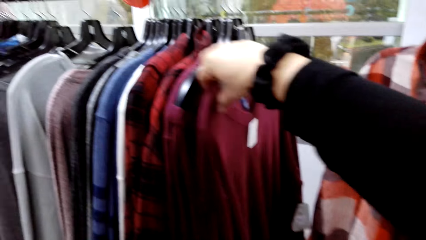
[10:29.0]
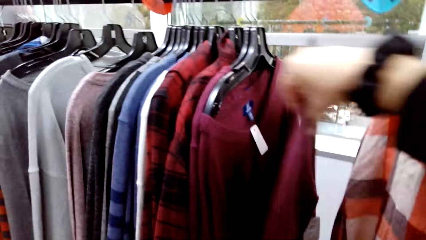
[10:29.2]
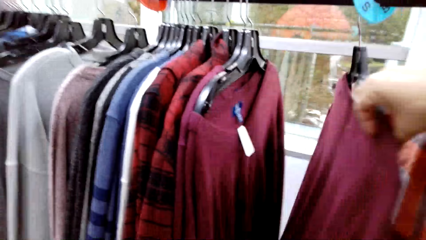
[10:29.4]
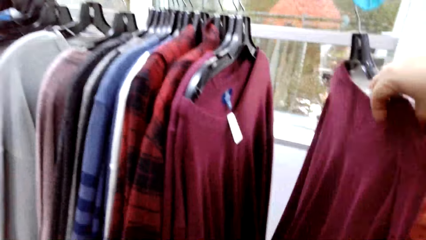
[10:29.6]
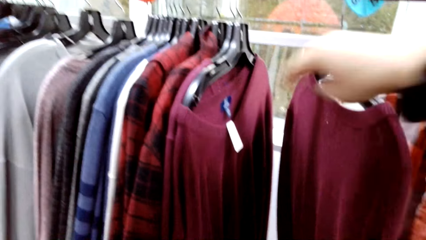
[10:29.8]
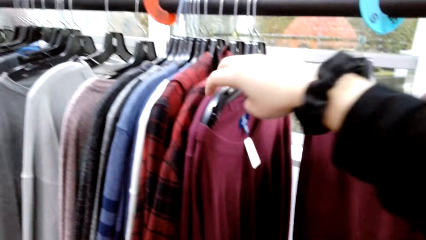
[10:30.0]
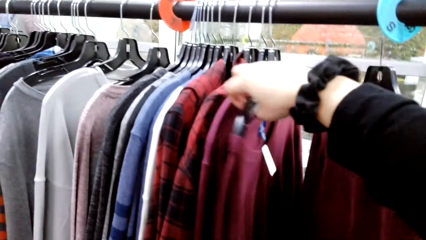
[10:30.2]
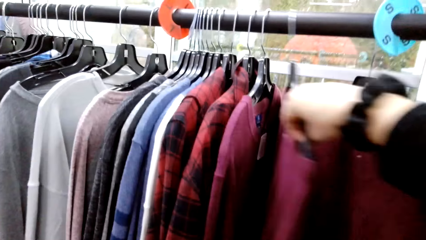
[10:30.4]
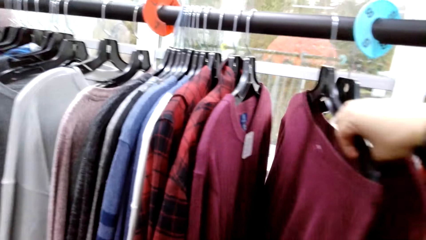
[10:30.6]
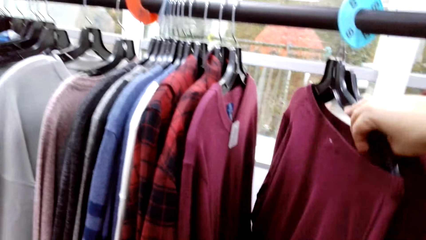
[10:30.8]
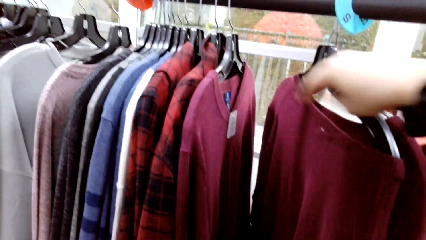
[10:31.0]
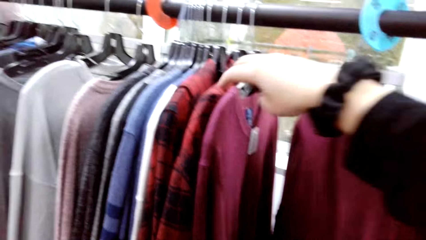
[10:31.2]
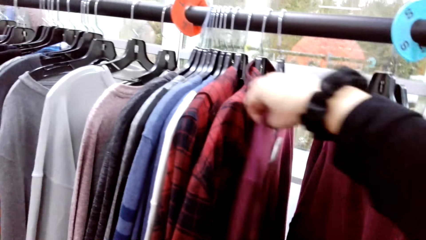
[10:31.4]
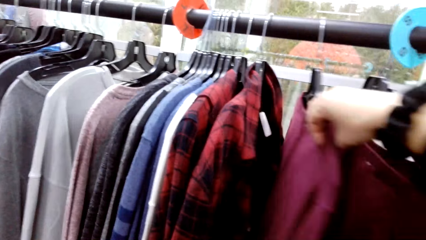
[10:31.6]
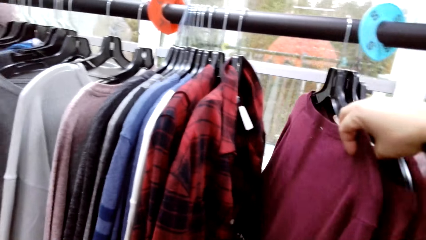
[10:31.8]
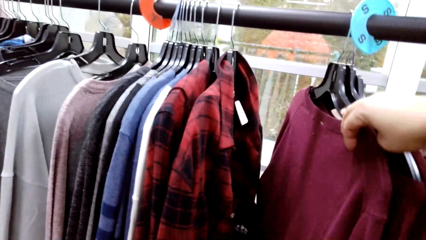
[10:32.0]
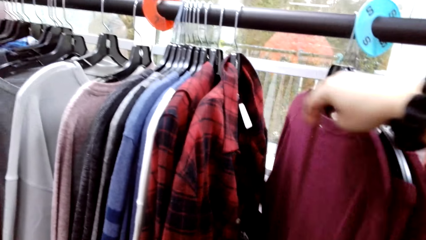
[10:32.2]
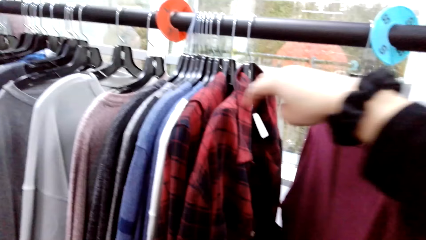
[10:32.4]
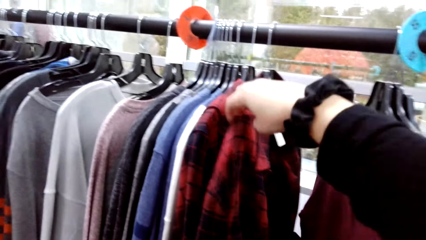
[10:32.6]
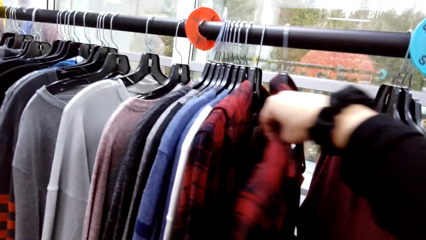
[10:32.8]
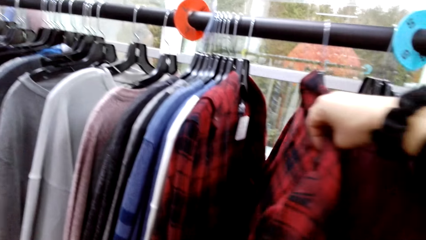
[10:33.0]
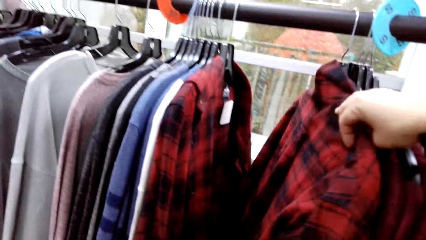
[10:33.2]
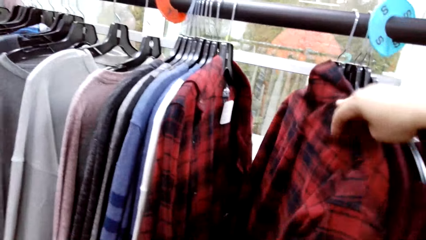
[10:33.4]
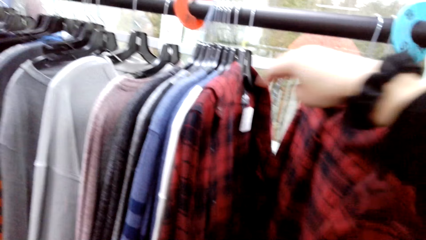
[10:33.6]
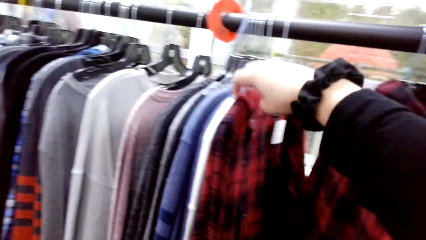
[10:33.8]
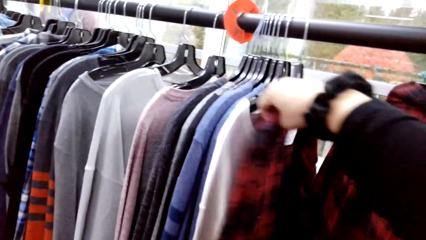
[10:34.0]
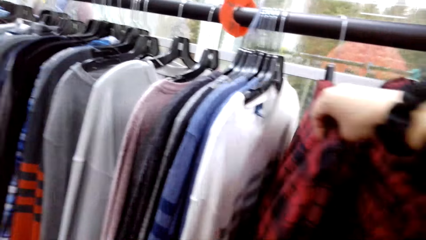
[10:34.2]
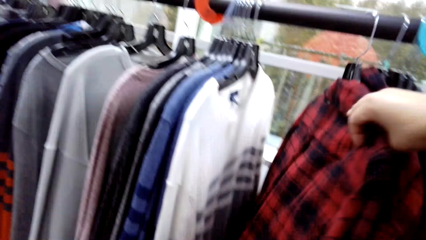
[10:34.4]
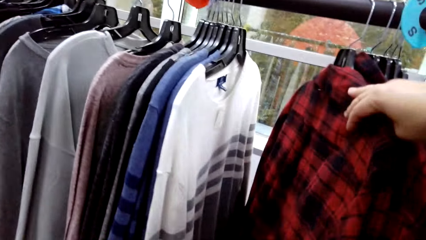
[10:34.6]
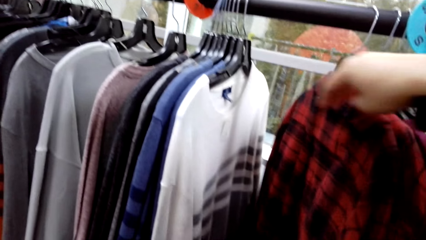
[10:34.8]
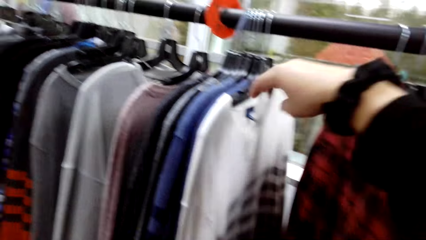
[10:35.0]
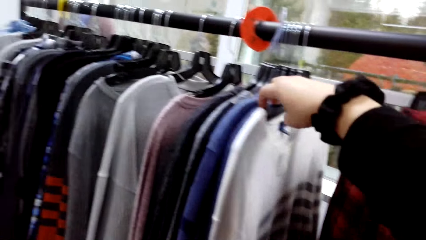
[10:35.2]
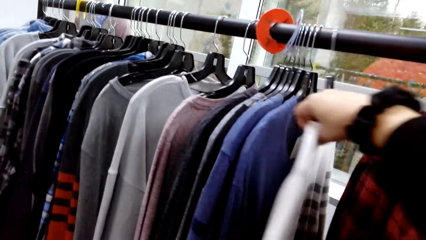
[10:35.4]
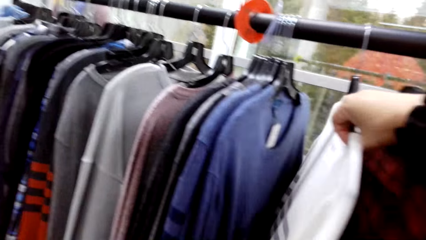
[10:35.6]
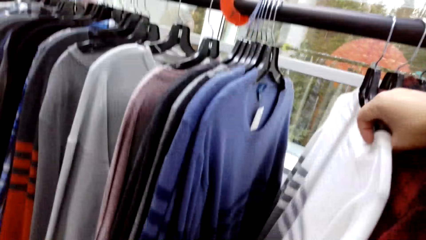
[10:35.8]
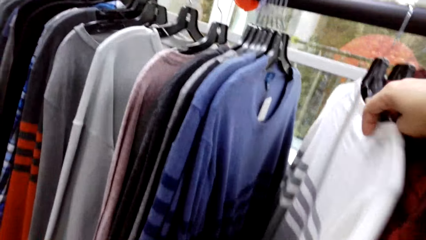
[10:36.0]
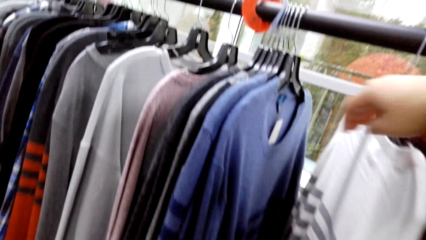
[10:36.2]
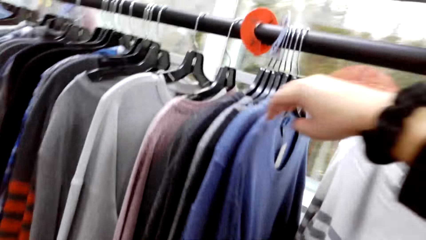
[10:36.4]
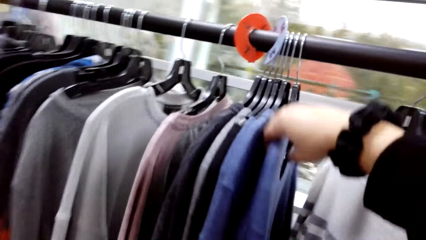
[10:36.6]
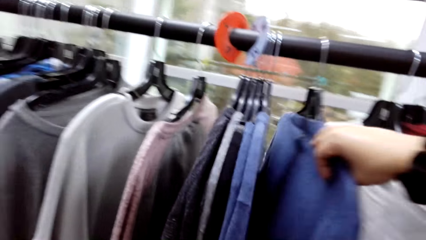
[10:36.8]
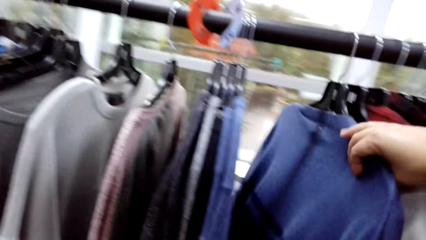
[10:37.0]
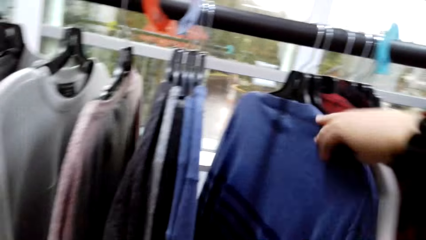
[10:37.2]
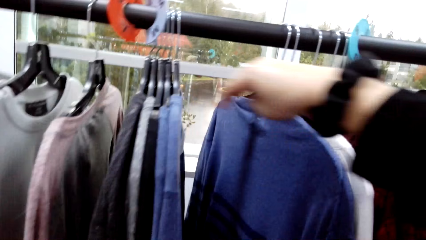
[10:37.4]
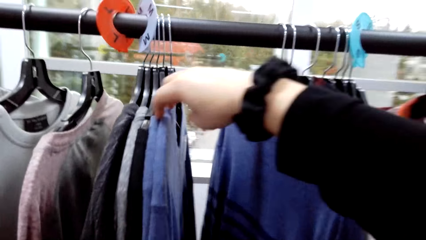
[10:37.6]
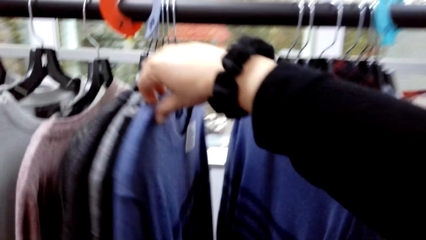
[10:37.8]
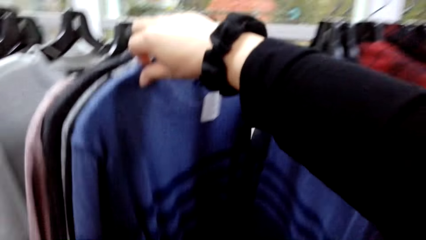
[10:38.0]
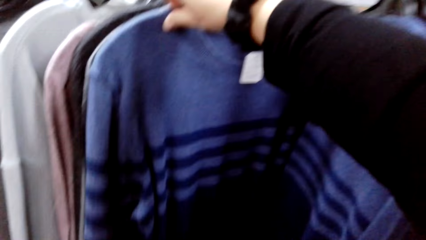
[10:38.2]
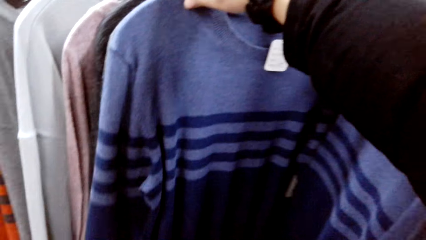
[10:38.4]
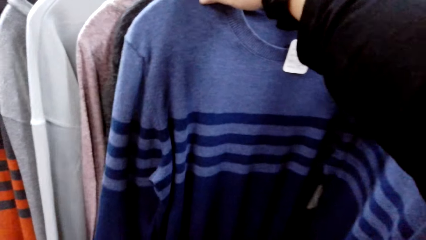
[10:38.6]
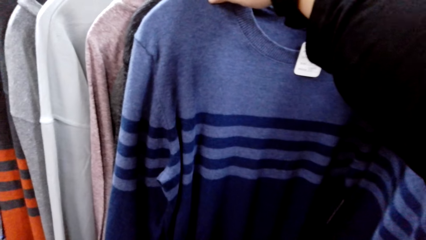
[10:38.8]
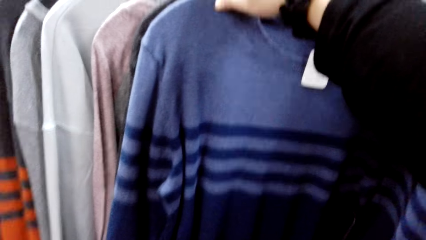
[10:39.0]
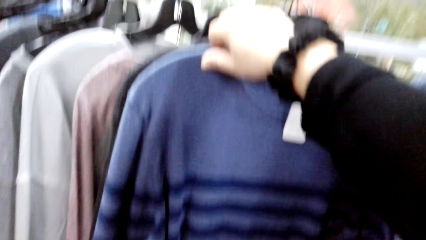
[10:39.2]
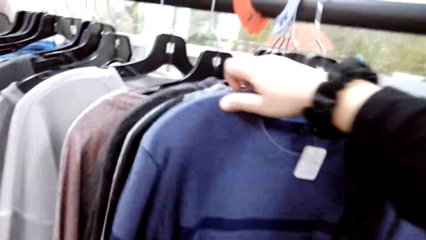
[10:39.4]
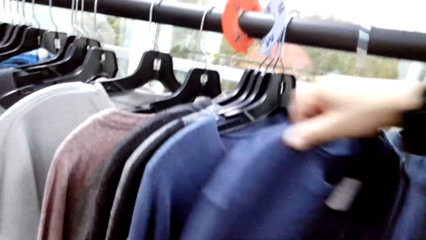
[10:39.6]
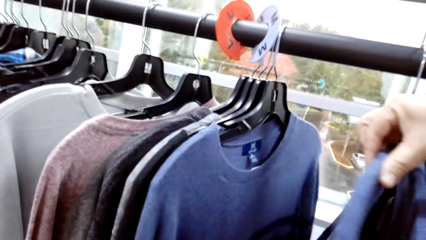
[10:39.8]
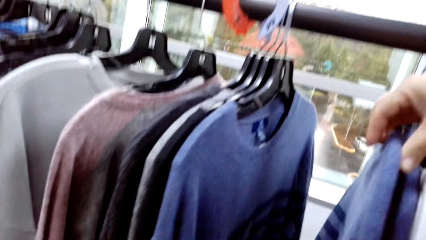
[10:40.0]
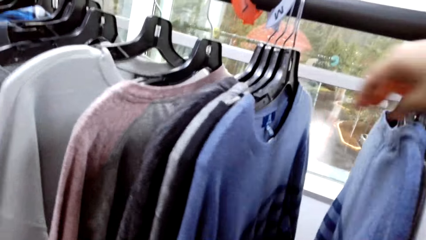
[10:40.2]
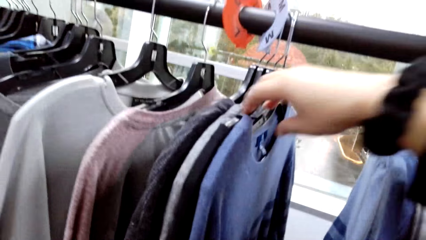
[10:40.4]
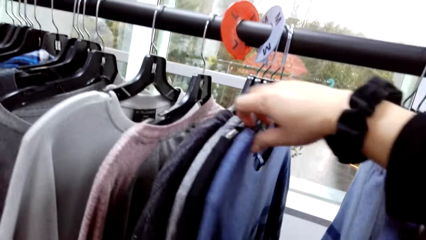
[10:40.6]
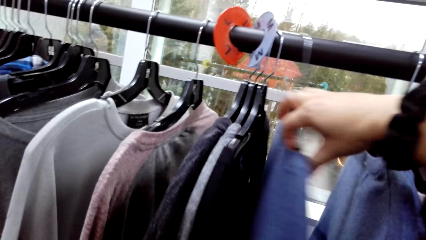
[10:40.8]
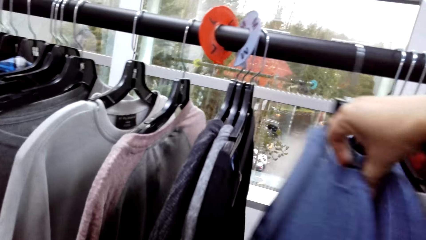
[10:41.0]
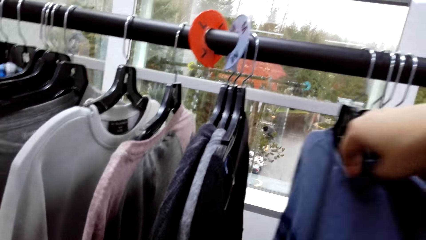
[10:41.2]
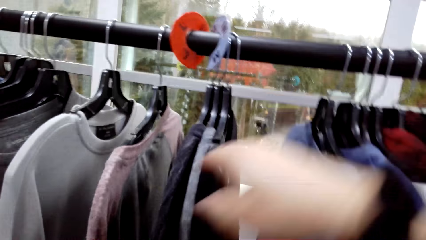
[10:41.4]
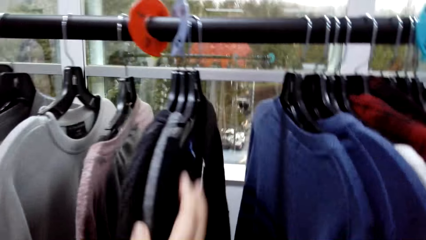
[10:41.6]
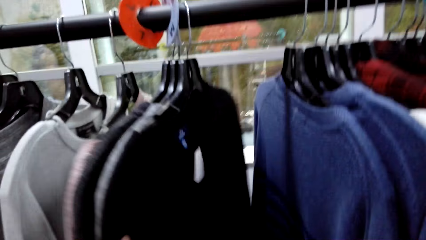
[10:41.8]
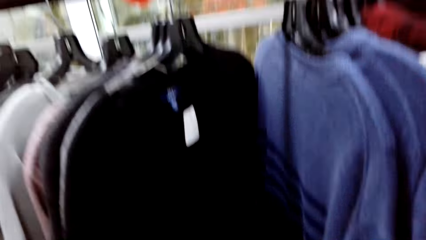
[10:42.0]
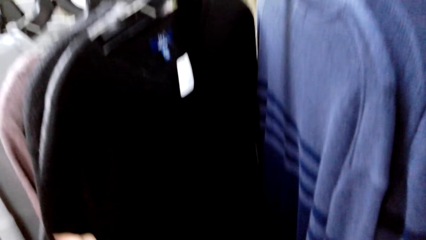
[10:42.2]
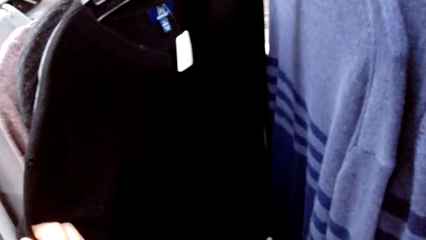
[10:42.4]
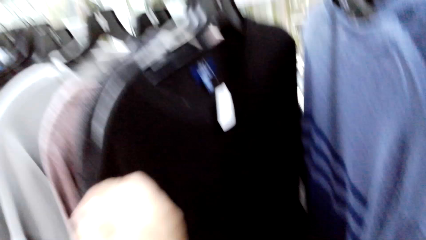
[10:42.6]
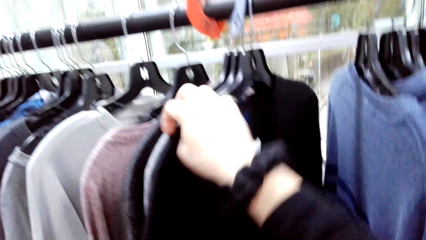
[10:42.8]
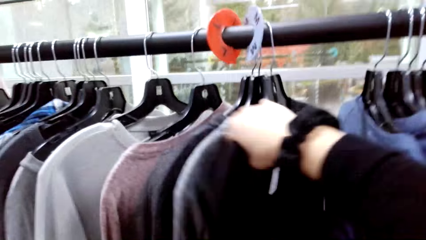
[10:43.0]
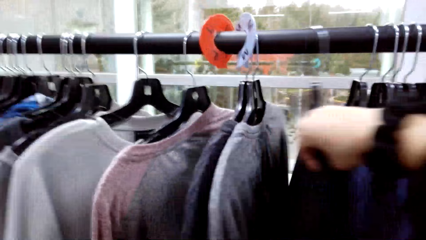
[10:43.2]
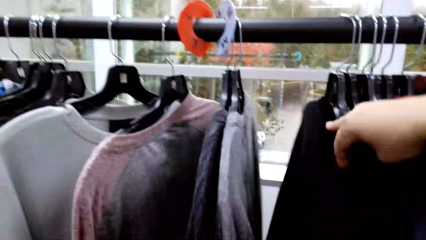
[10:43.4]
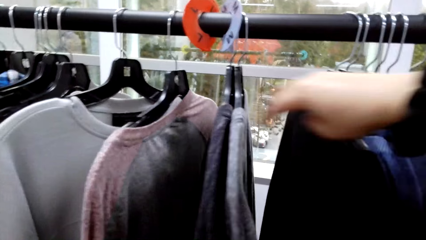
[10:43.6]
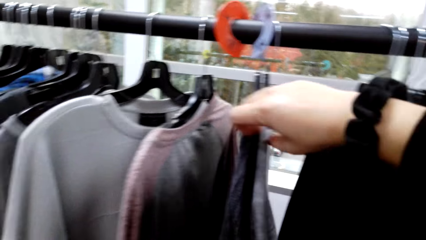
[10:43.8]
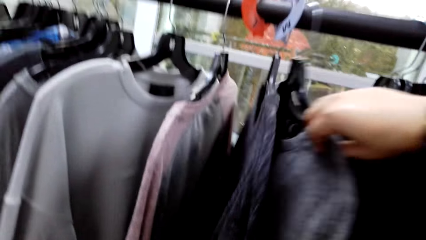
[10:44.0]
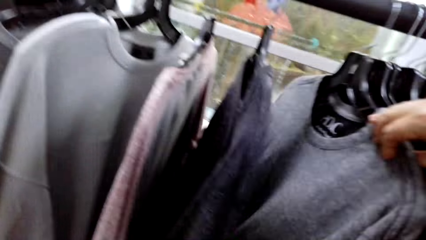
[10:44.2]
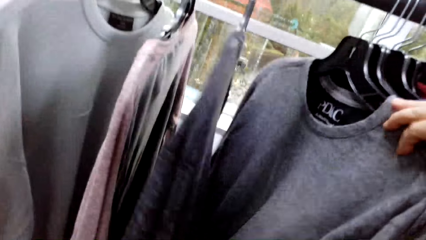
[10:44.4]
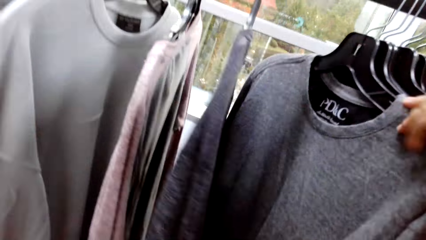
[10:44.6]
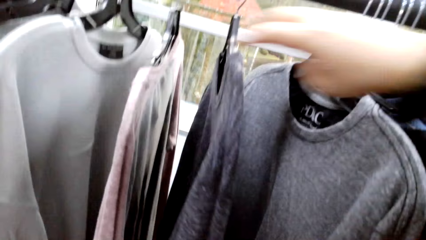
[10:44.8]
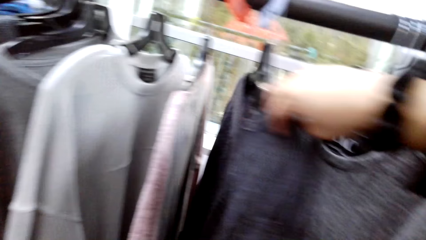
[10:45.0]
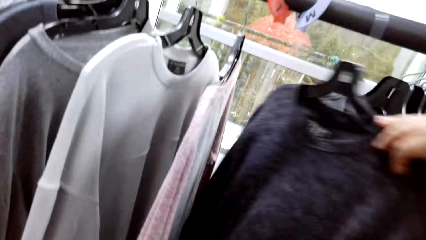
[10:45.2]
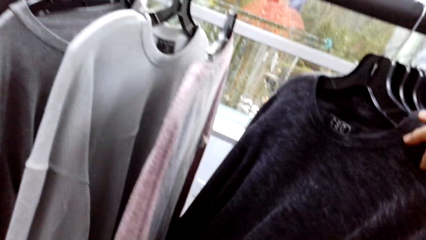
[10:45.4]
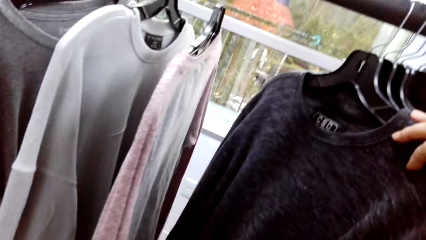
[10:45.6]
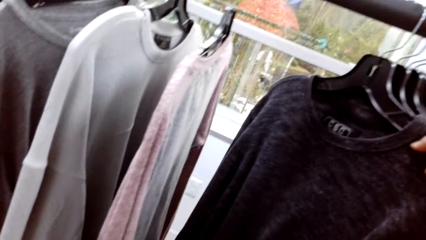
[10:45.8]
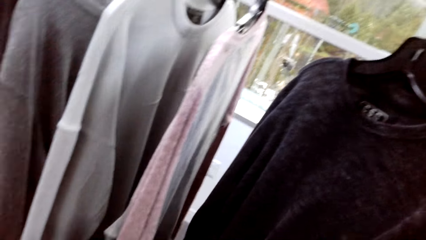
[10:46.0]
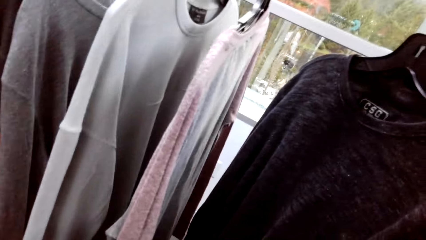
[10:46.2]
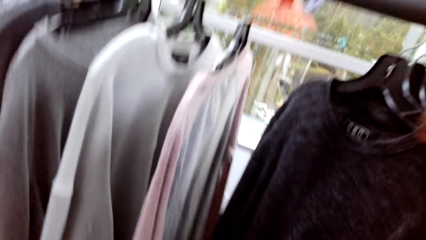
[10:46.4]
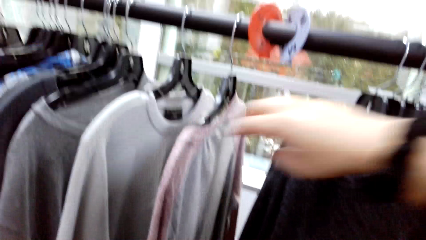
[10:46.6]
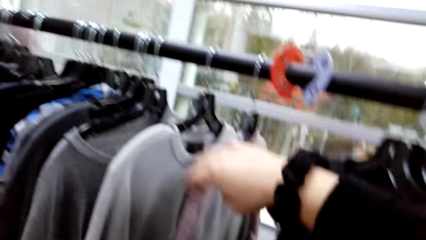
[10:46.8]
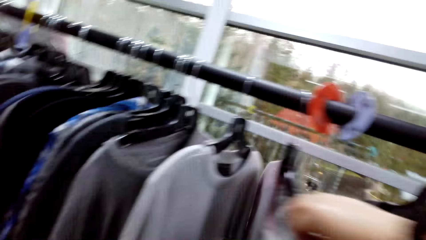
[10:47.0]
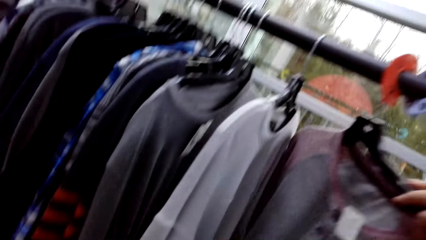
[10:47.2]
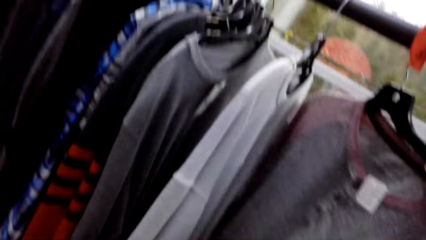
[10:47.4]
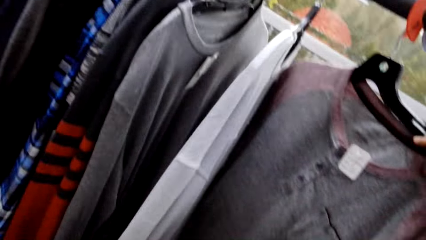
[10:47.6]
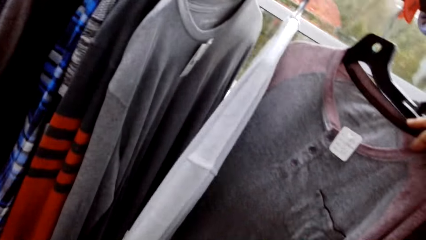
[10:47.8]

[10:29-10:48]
The man talks to the camera wearer. The camera wearer holds a sweater. They push clothes. They hold the sweater. They look at a cloth on the holder. They push clothes.
